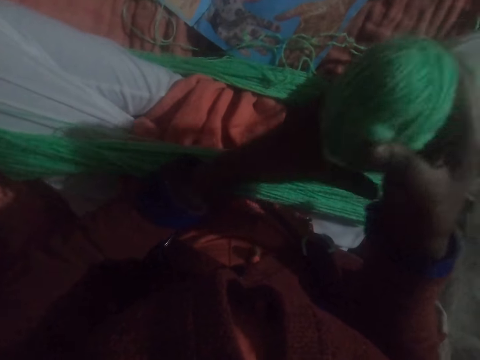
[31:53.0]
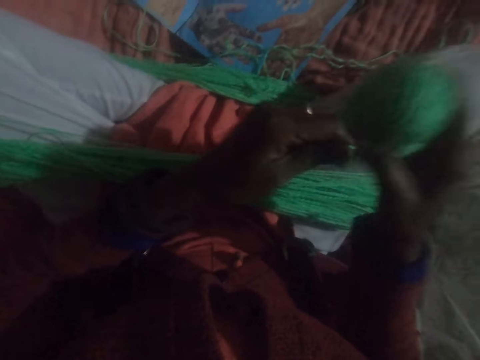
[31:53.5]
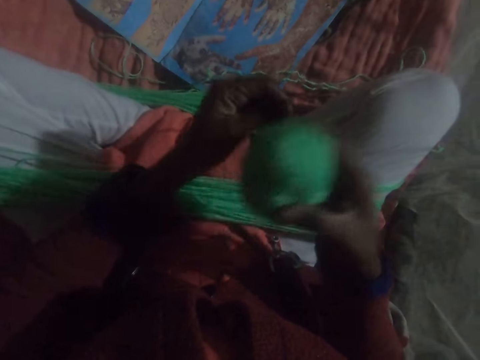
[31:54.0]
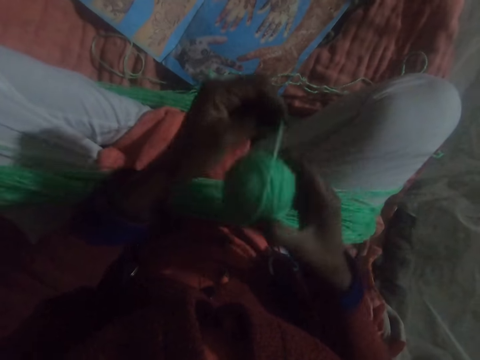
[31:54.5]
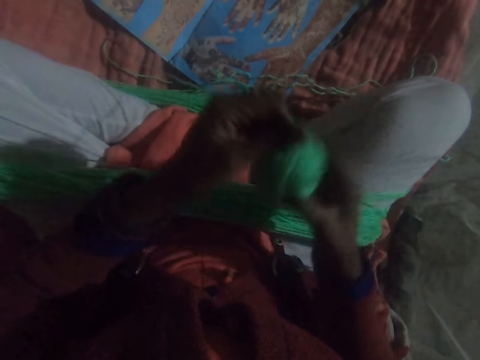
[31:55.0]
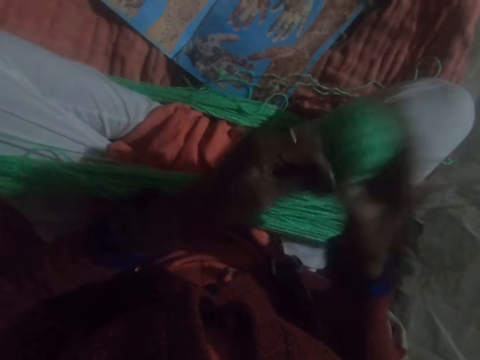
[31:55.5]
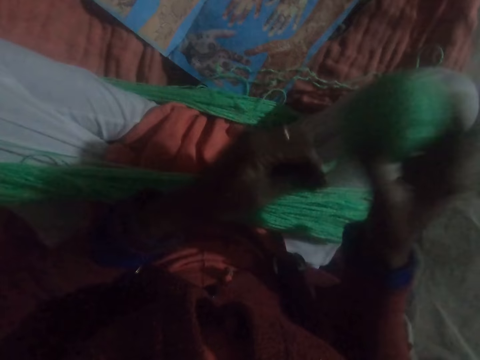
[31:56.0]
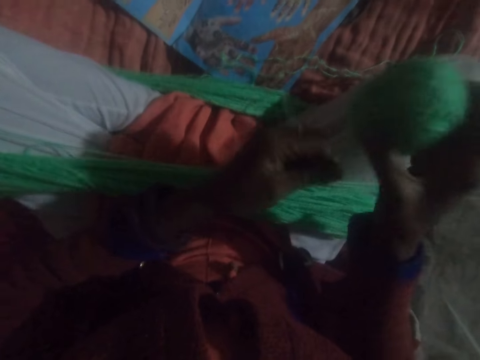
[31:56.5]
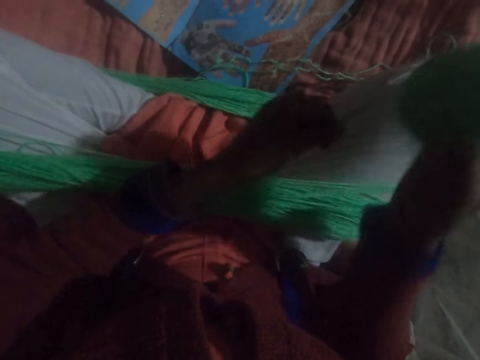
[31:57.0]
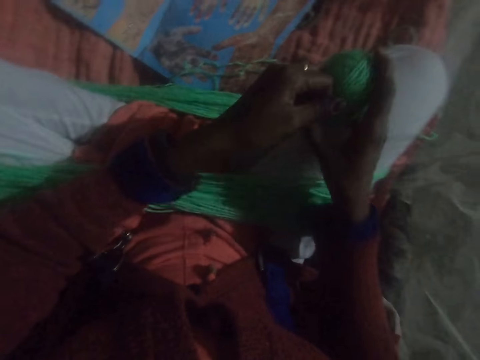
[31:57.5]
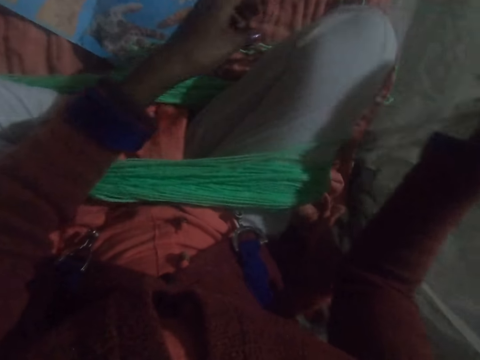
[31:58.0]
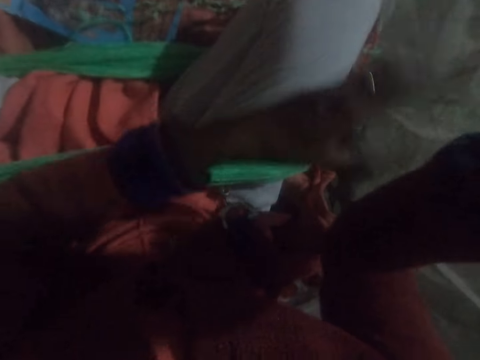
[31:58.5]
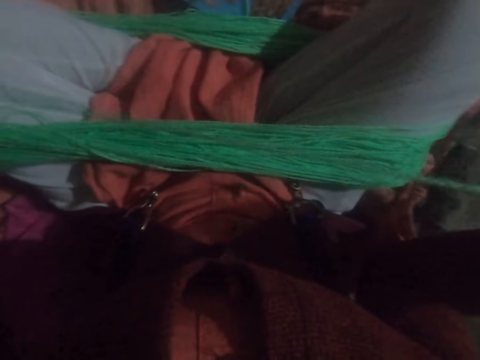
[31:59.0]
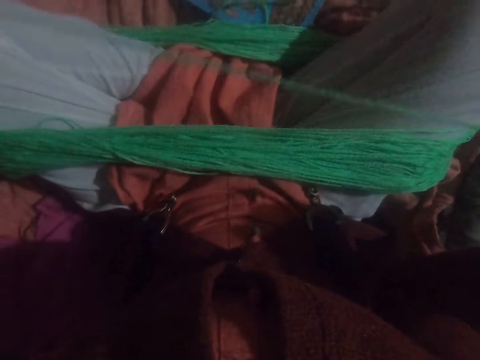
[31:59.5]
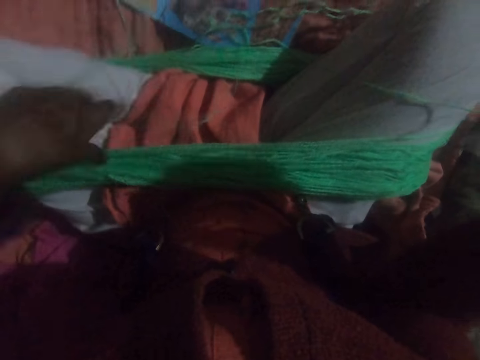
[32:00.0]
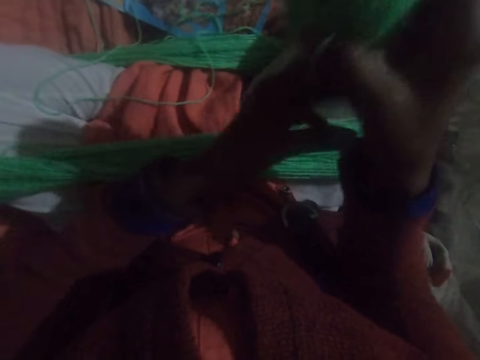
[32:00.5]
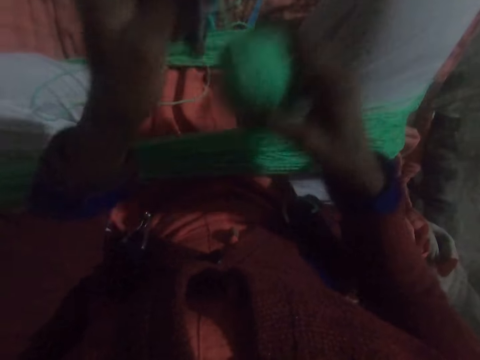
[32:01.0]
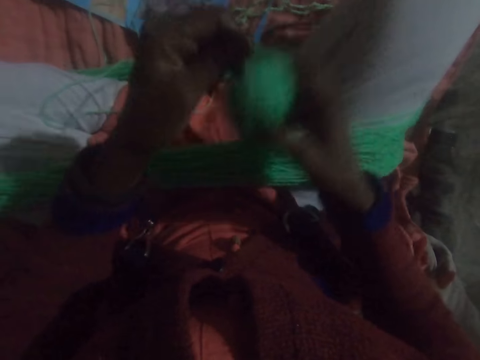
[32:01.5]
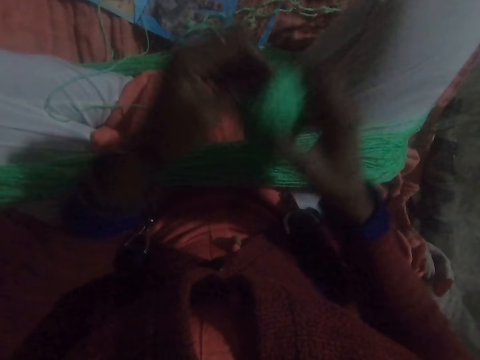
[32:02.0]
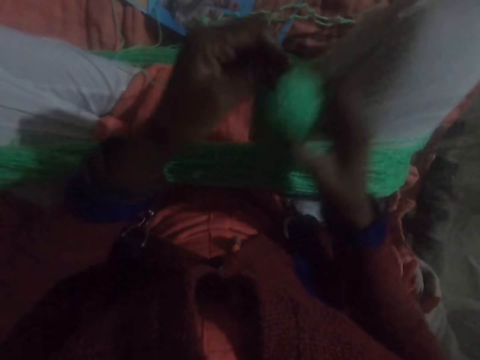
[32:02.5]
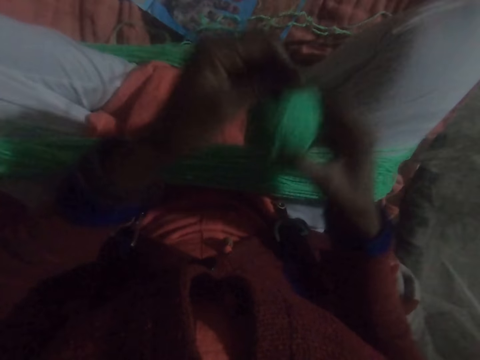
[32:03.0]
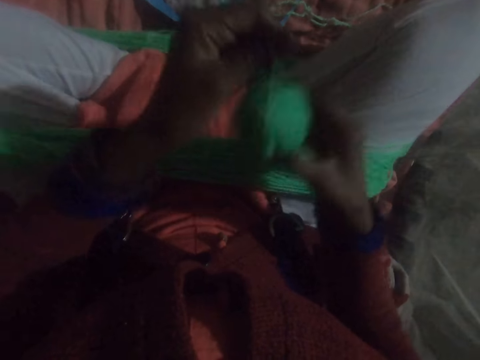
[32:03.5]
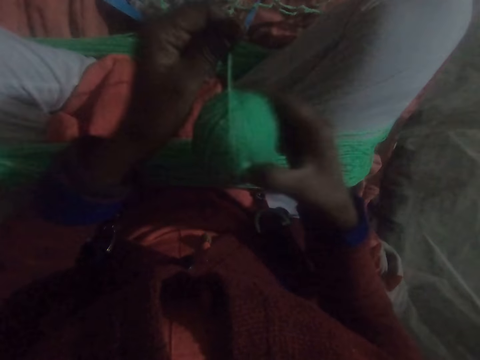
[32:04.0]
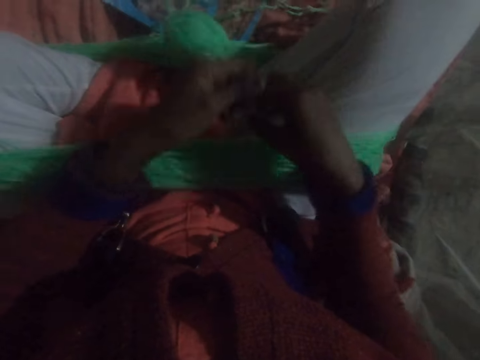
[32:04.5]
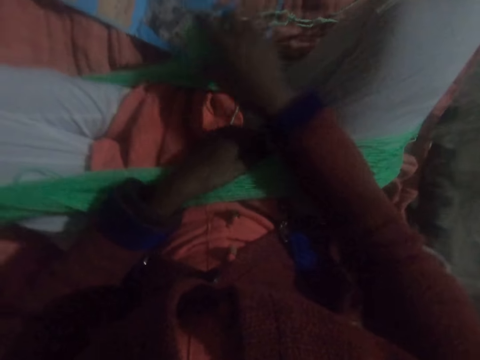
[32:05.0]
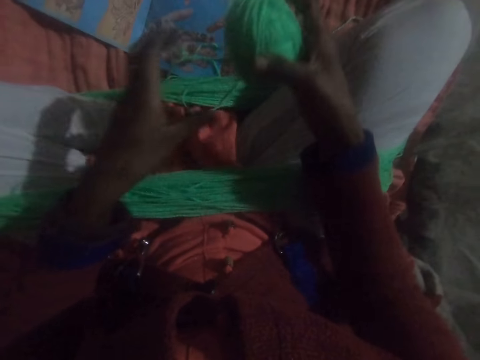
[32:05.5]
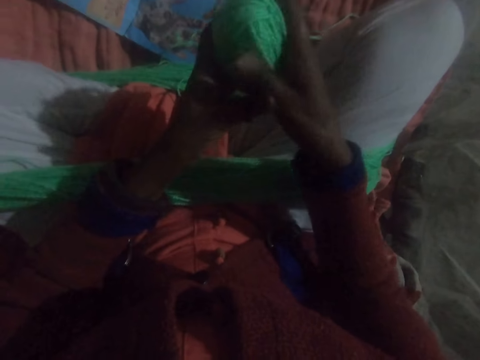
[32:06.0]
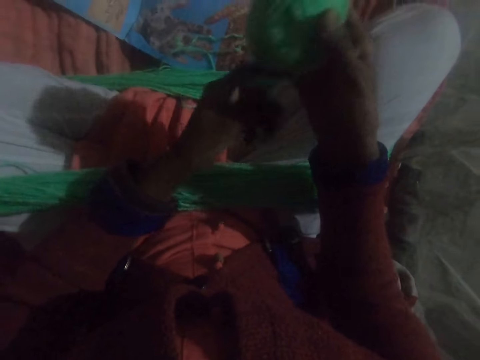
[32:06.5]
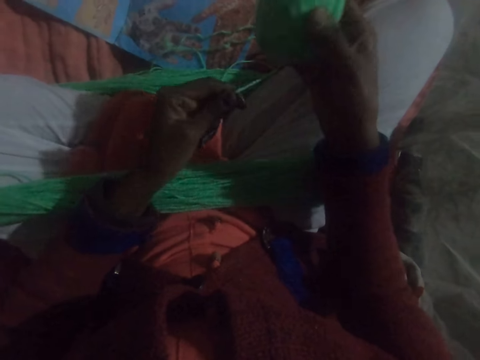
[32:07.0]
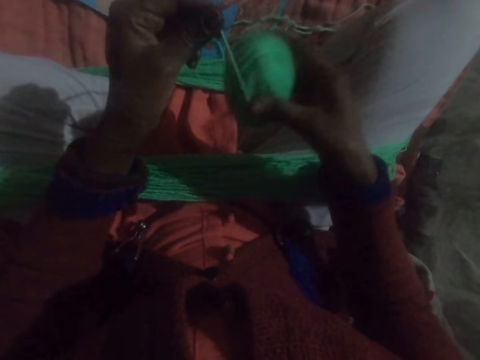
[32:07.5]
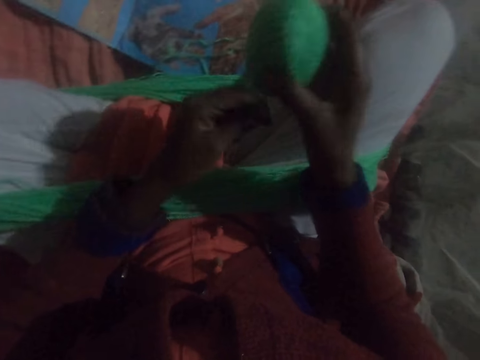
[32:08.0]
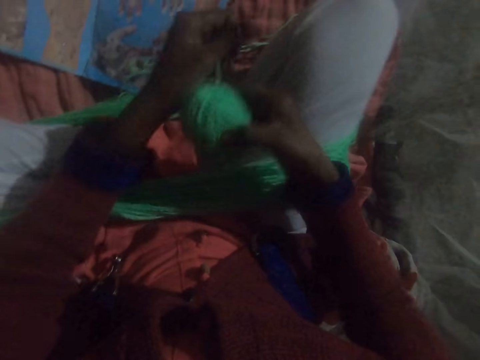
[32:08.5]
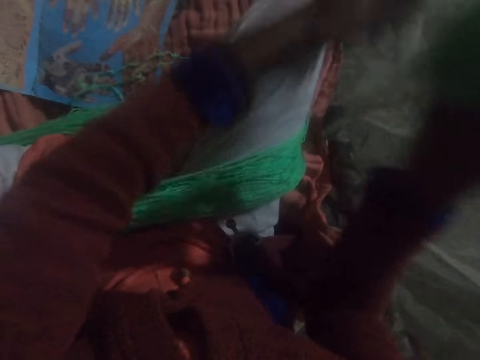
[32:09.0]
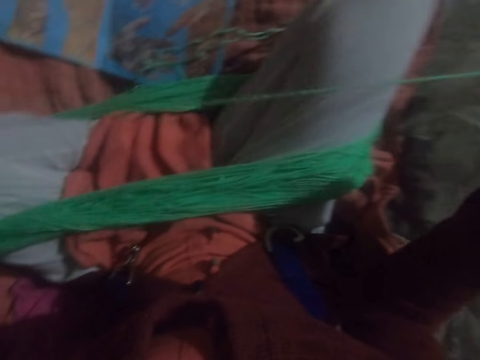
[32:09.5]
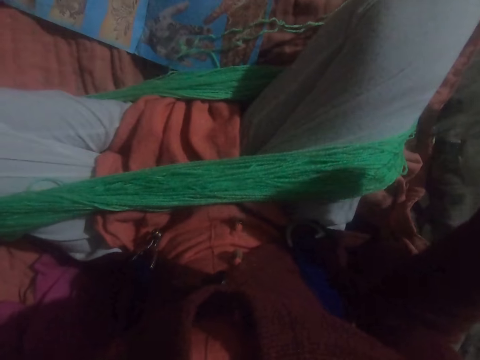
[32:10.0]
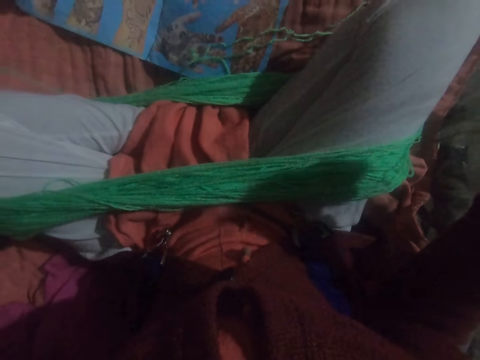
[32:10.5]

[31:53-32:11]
The camera wearer runs round the thread to a ball of yarn. He adjusts the thread. He runs round the thread to the ball of yarn. He drops the ball of yarn in his hand on the floor. He picks up the ball of yarn from the floor. He winds the yarn from his legs into the ball. He adjusts the thread.

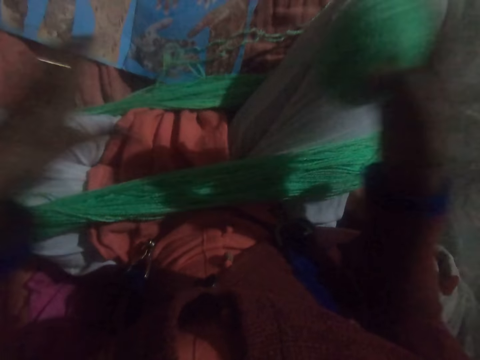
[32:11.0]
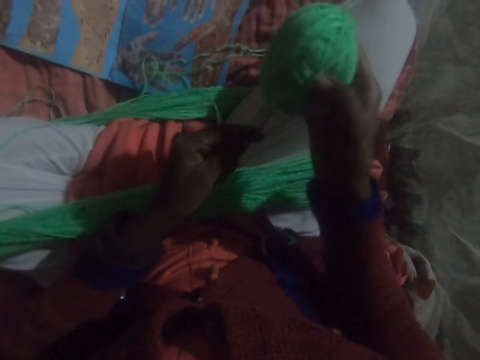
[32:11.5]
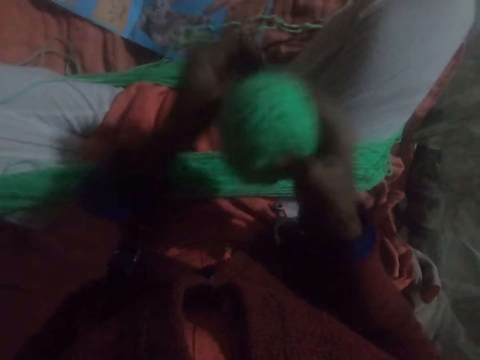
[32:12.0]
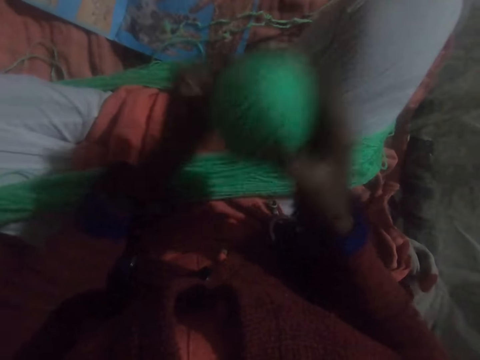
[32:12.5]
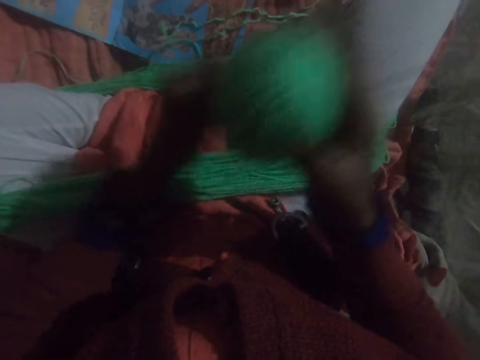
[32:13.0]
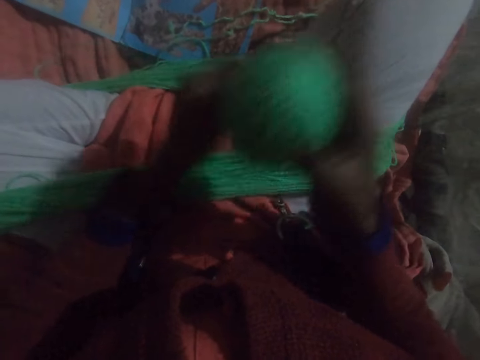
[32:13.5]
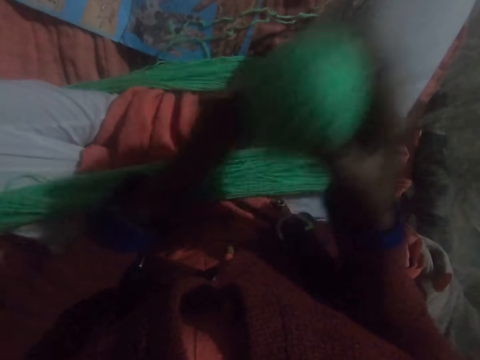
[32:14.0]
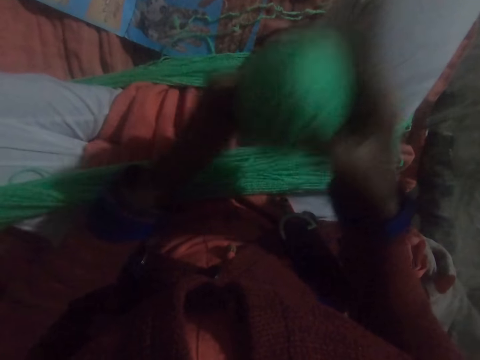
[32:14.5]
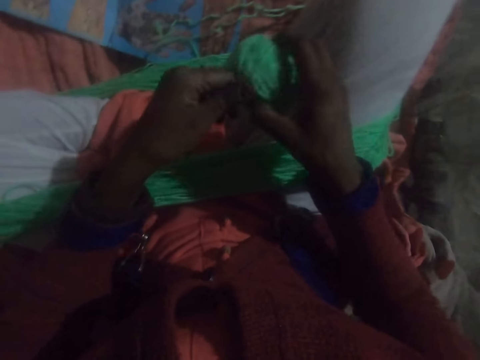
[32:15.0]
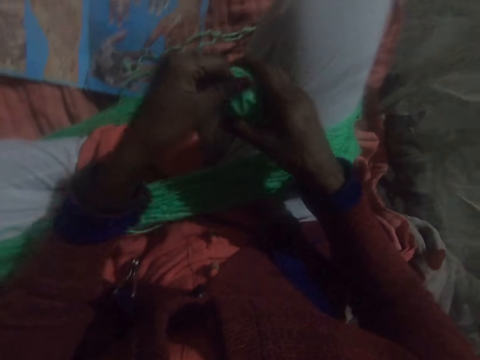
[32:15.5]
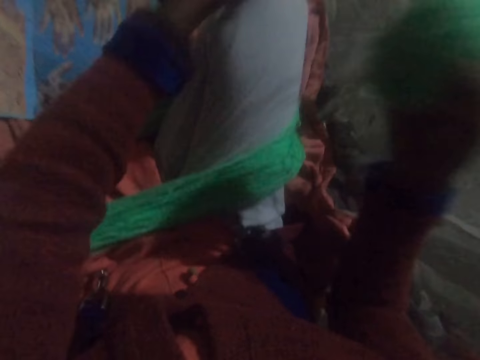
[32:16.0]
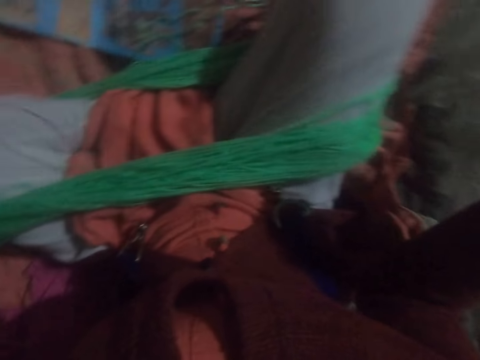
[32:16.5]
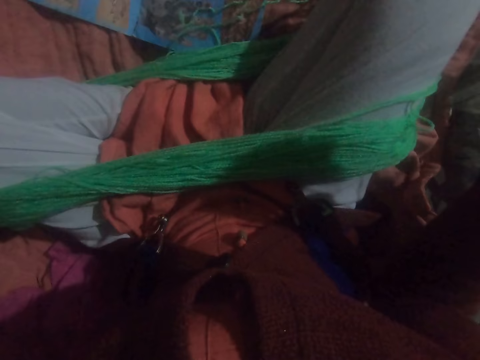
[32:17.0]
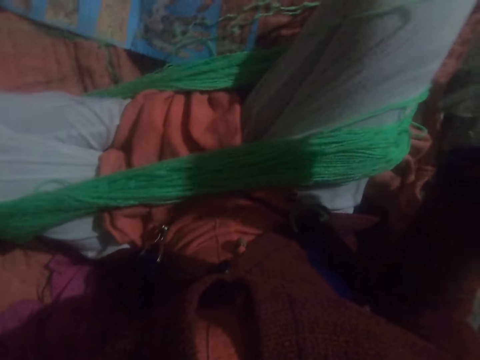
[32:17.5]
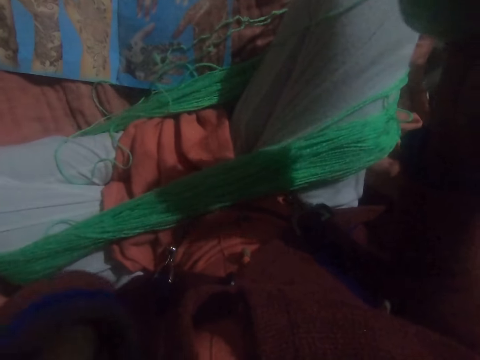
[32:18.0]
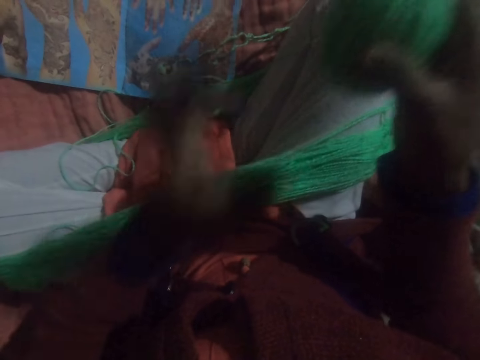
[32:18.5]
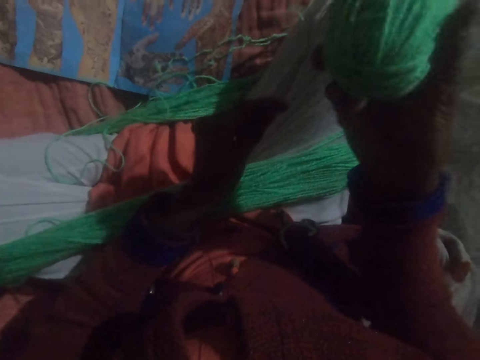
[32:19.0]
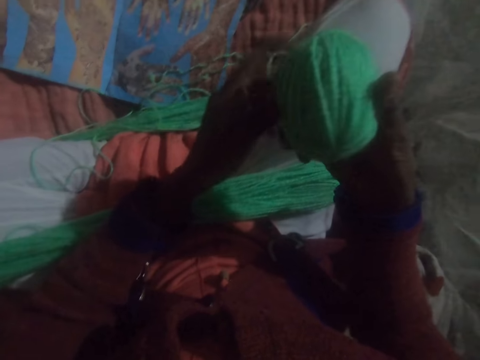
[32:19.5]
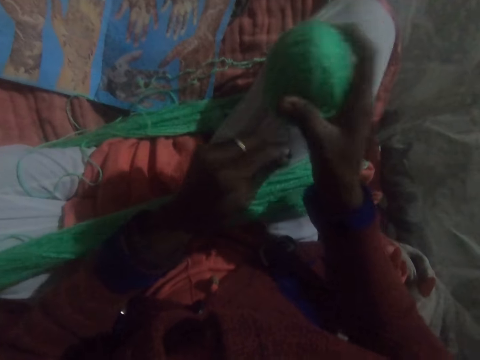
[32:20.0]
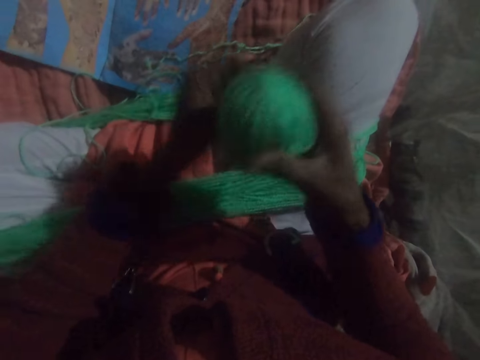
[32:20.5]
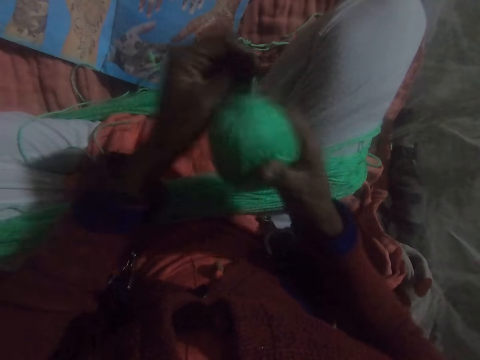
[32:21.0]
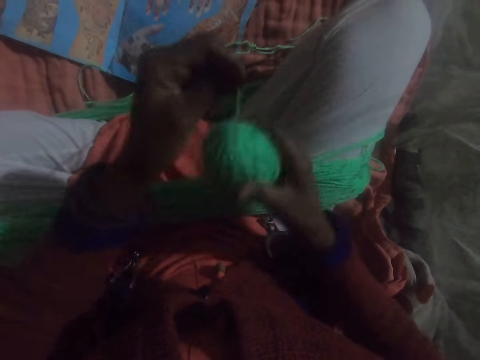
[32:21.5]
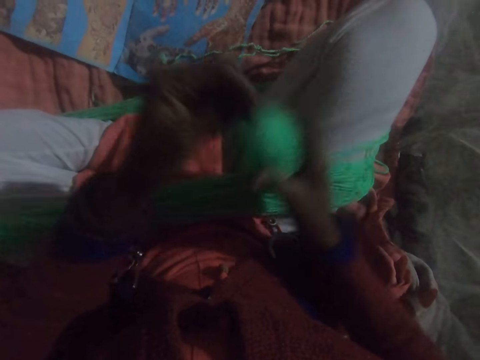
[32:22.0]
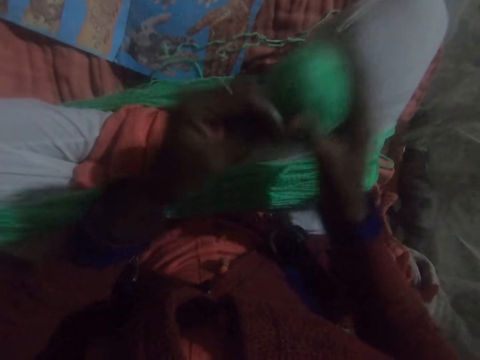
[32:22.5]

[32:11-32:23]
The camera wearer runs round the thread to a ball of yarn. He adjusts the thread. He touches his face with his left hand. He winds the yarn from his legs into the ball.
